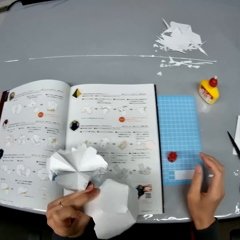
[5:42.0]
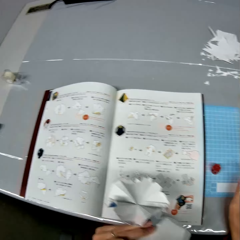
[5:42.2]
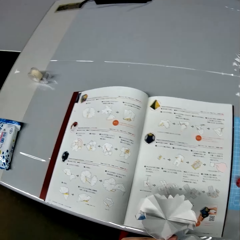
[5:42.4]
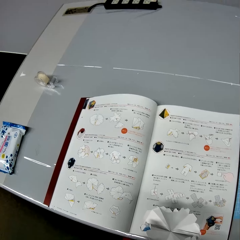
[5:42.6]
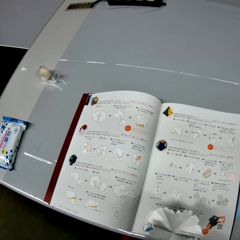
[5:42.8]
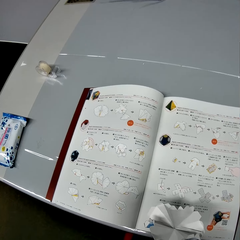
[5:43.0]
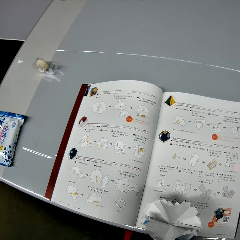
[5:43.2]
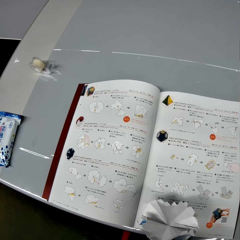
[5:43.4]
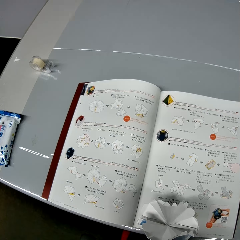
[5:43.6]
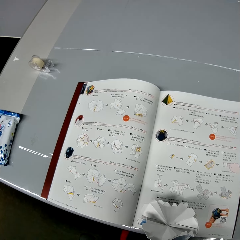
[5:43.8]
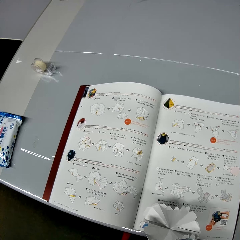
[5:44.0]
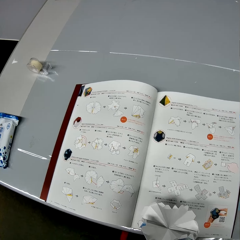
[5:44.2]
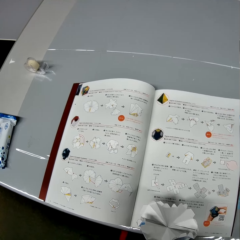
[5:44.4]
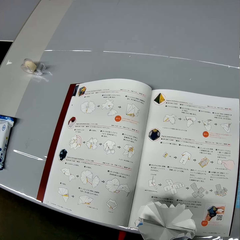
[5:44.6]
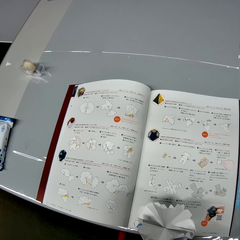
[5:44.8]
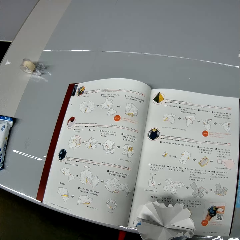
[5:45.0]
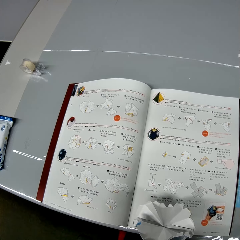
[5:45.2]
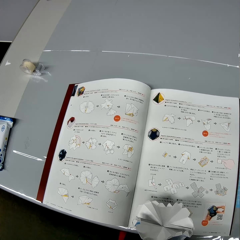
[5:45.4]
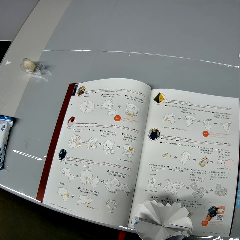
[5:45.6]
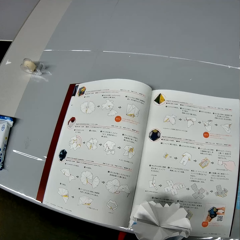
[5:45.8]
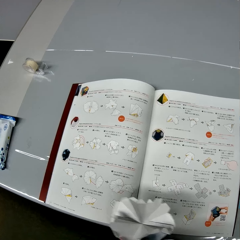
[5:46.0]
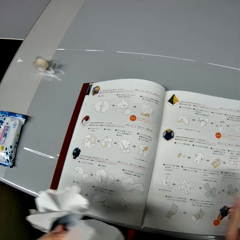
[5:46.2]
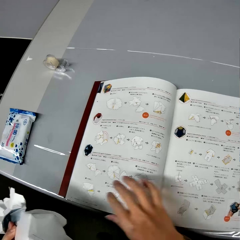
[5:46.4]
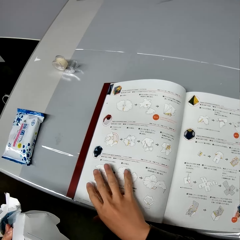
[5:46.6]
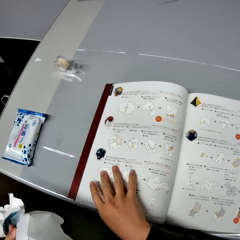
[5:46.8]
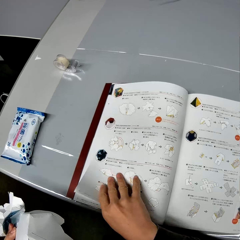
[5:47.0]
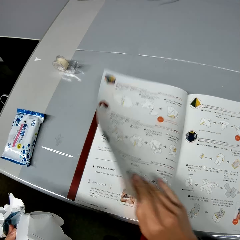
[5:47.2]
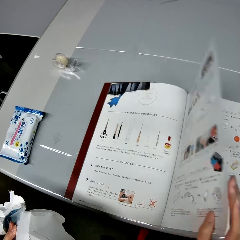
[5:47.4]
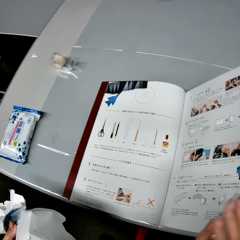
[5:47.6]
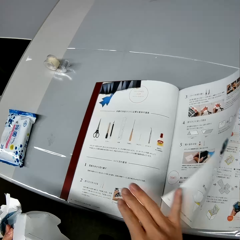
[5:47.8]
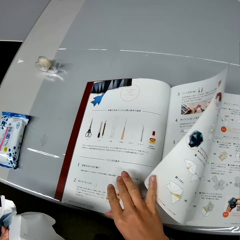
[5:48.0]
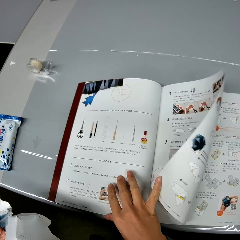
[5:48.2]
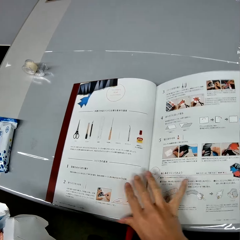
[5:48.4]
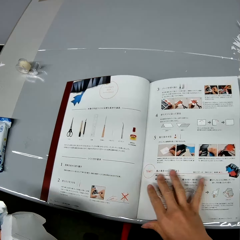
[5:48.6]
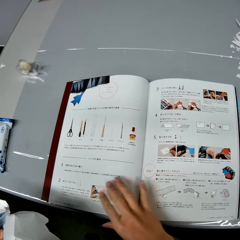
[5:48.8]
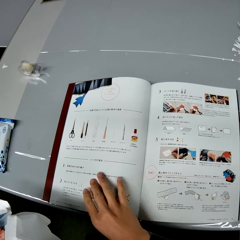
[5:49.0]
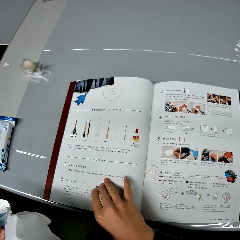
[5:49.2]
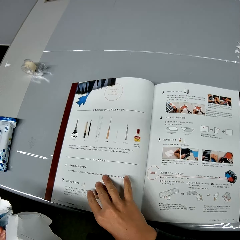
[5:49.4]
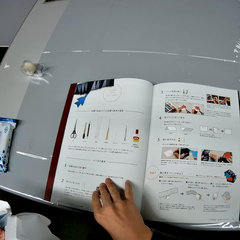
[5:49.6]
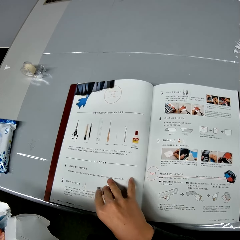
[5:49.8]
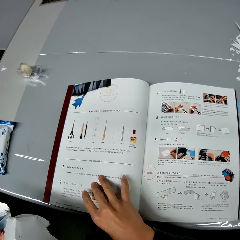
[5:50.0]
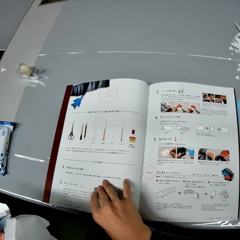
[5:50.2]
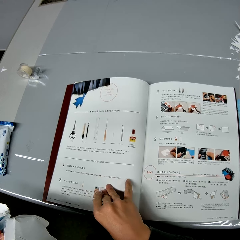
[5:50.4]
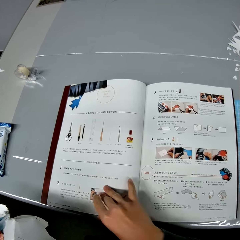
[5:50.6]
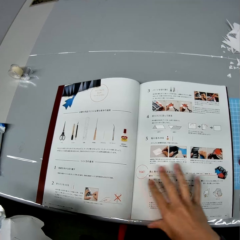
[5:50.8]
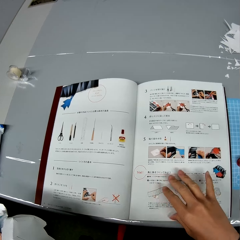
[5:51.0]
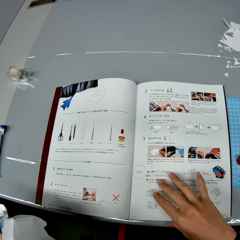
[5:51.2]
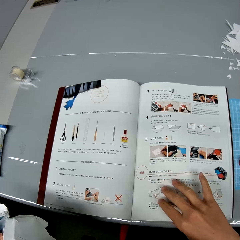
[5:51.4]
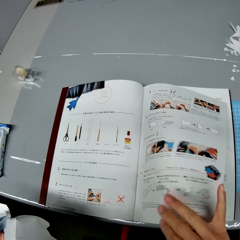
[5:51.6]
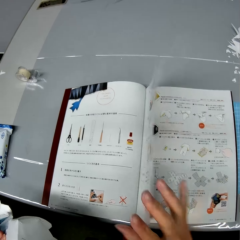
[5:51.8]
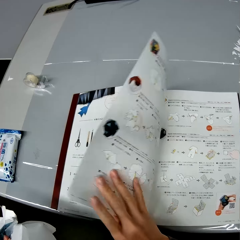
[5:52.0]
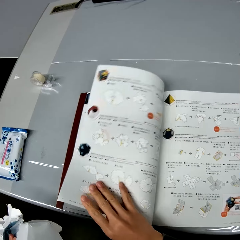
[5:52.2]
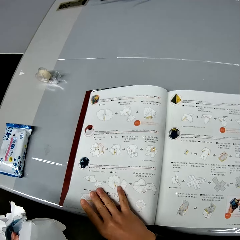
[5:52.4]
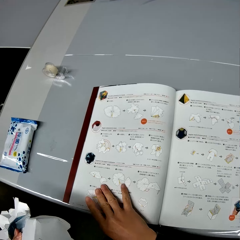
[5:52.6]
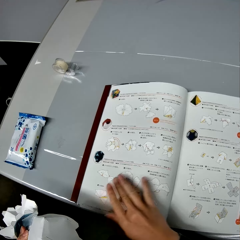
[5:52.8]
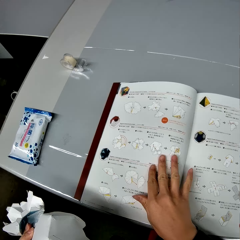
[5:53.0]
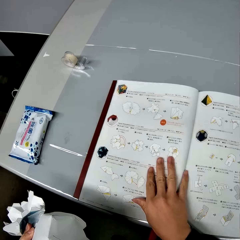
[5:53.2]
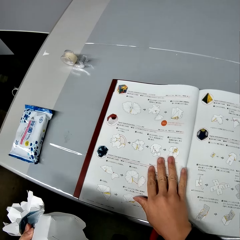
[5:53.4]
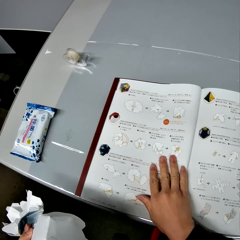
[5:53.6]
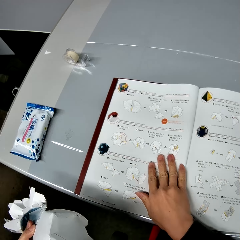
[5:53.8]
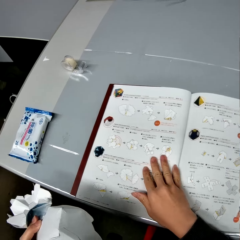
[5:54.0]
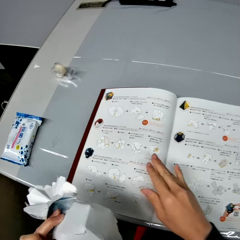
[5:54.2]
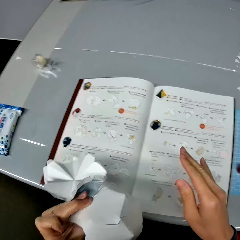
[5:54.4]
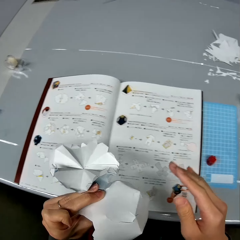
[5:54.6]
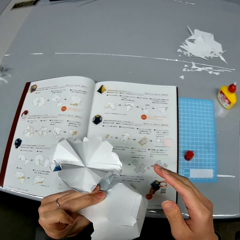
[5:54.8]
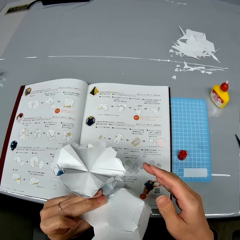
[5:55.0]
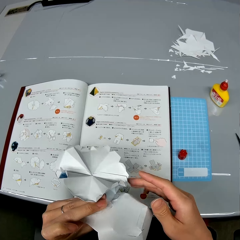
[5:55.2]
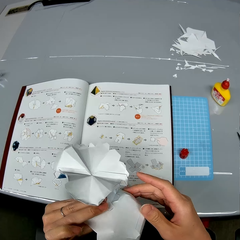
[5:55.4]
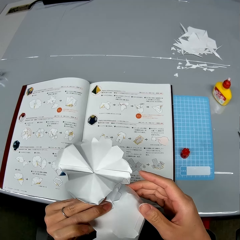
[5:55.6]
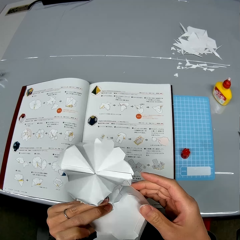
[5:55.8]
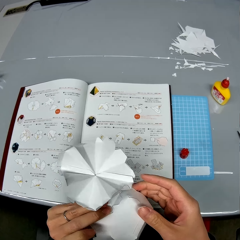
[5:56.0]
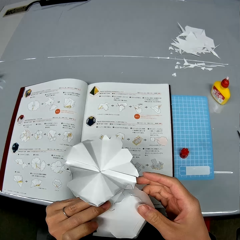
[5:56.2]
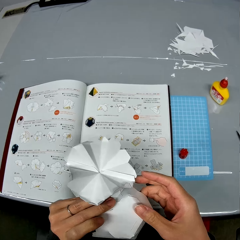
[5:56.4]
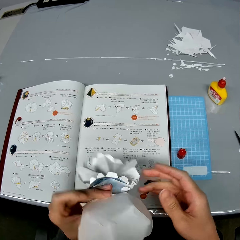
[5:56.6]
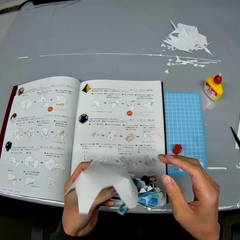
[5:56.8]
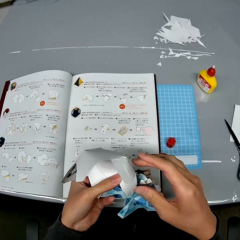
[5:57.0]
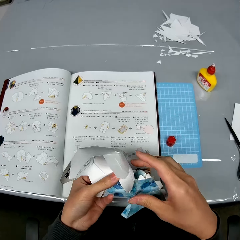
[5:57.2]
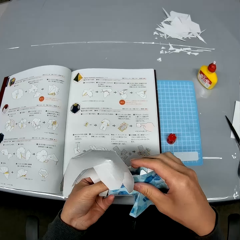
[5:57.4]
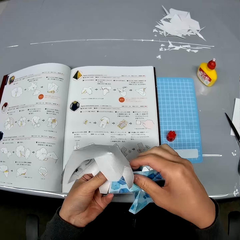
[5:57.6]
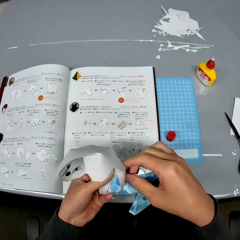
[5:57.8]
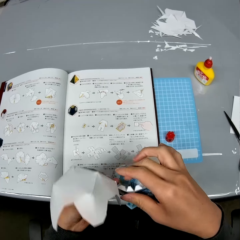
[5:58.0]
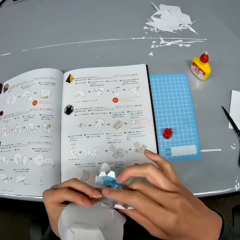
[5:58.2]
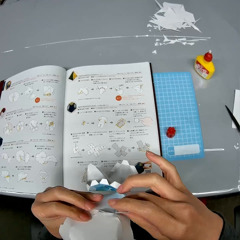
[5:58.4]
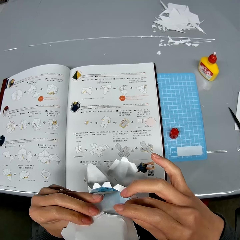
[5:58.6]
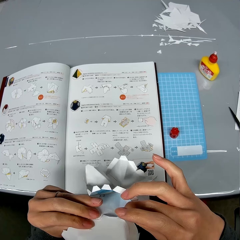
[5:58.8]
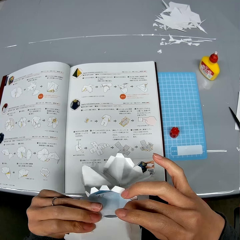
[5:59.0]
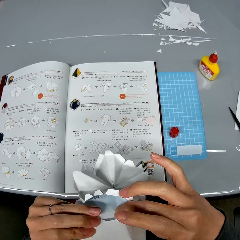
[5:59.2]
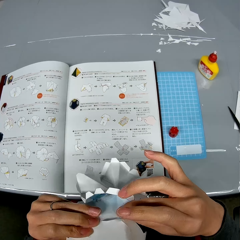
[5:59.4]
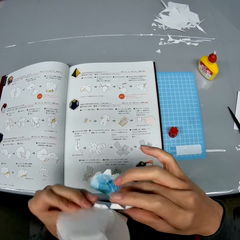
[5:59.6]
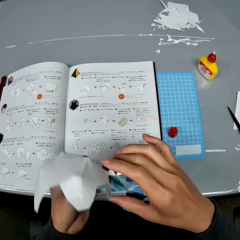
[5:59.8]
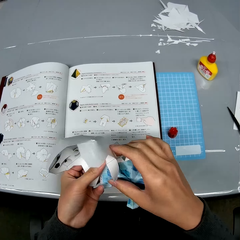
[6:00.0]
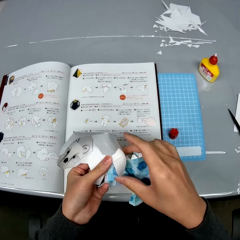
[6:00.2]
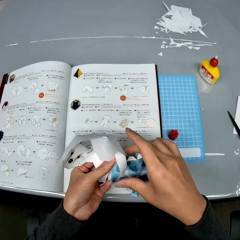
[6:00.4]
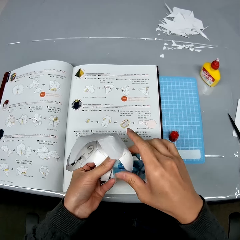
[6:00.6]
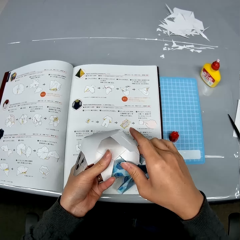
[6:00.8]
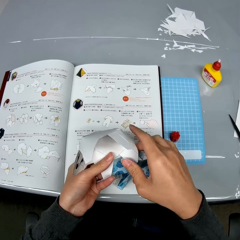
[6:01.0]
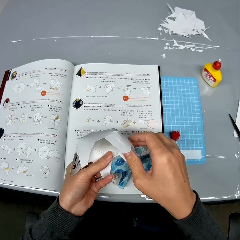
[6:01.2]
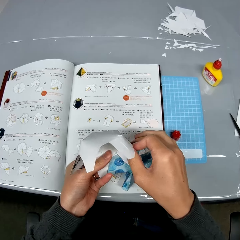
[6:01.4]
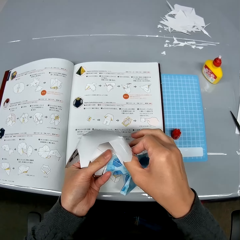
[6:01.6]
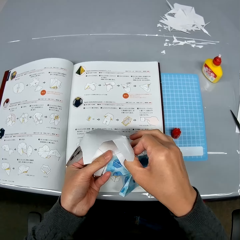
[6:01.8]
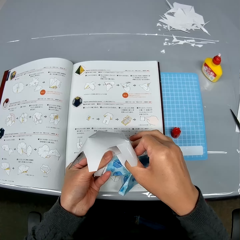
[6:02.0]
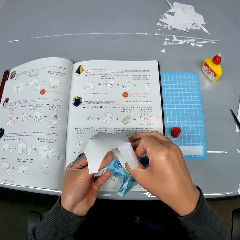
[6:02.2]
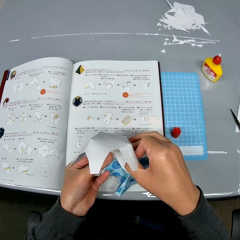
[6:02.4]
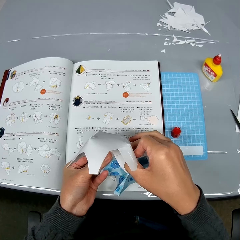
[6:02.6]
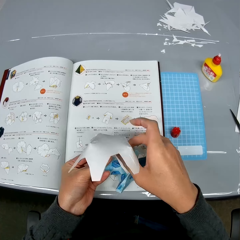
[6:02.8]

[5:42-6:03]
The camera wearer goes through the manual or book on the table. She turns to the previous page of the manual. She turns to the next page of the manual. She reads from the book. She looks at the paper crafts in her hands. She adjusts the paper crafts in her hands.

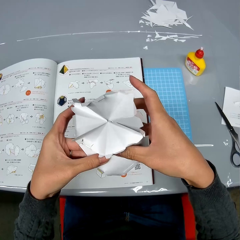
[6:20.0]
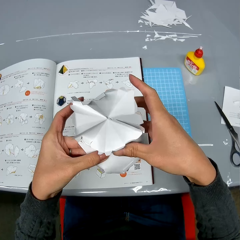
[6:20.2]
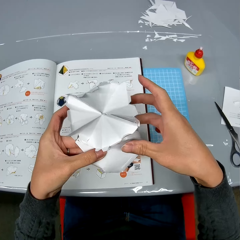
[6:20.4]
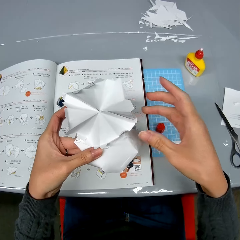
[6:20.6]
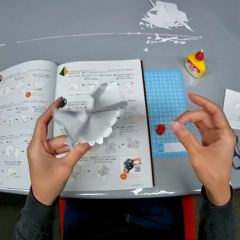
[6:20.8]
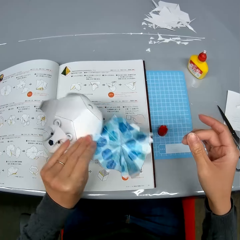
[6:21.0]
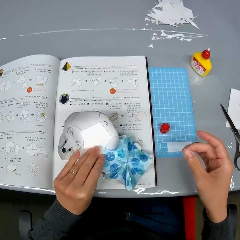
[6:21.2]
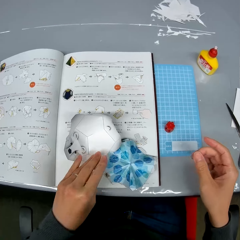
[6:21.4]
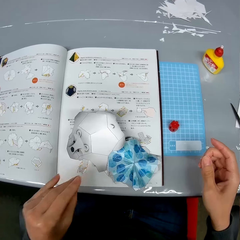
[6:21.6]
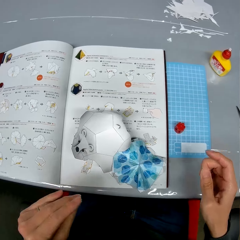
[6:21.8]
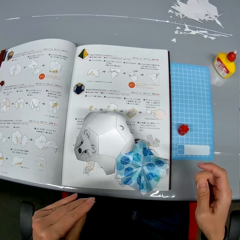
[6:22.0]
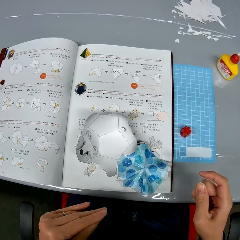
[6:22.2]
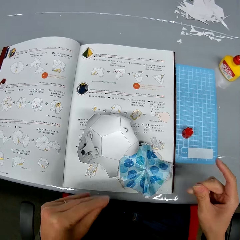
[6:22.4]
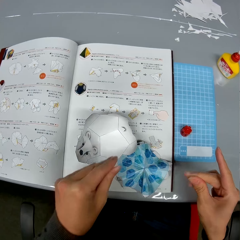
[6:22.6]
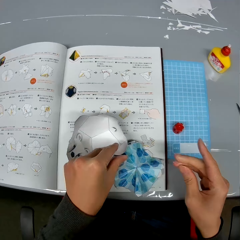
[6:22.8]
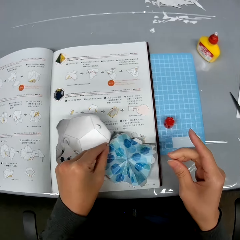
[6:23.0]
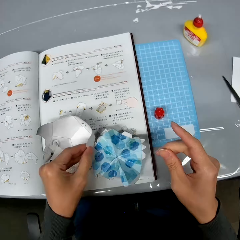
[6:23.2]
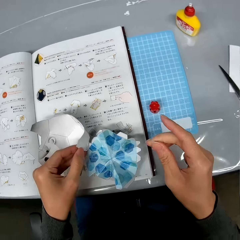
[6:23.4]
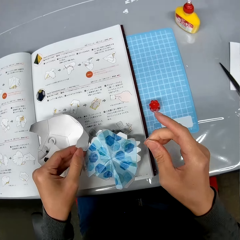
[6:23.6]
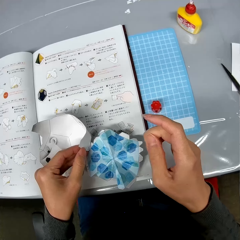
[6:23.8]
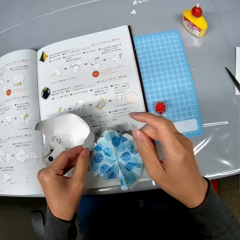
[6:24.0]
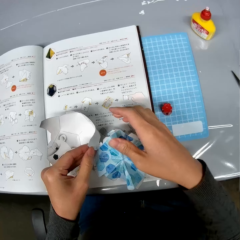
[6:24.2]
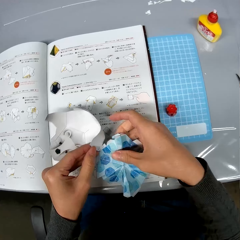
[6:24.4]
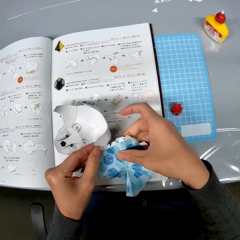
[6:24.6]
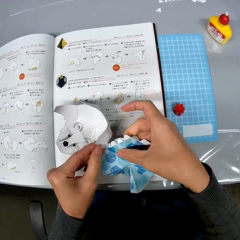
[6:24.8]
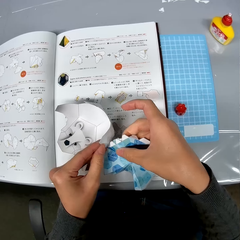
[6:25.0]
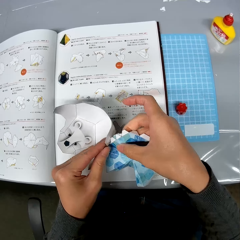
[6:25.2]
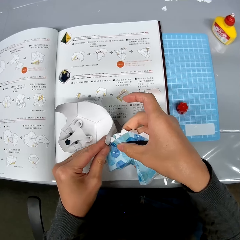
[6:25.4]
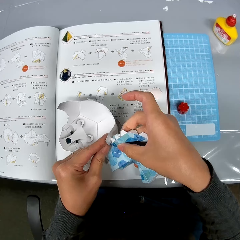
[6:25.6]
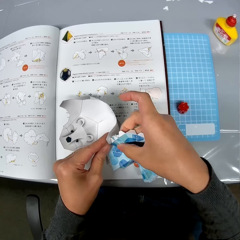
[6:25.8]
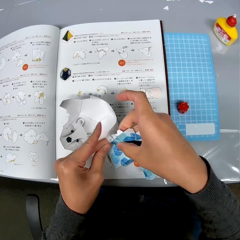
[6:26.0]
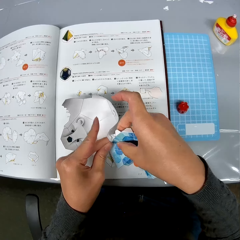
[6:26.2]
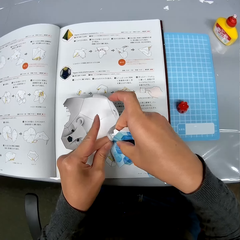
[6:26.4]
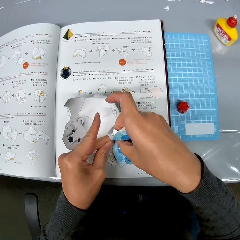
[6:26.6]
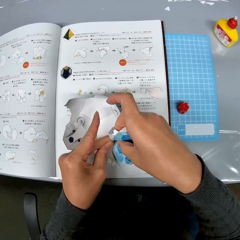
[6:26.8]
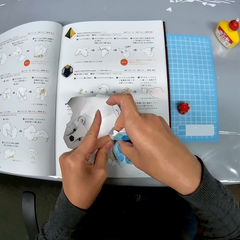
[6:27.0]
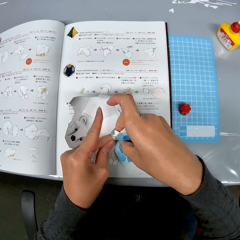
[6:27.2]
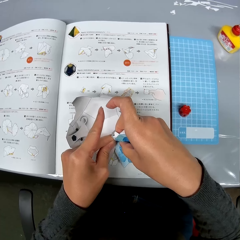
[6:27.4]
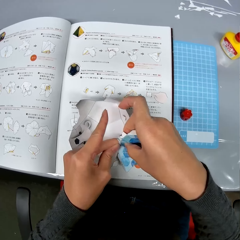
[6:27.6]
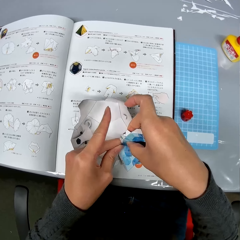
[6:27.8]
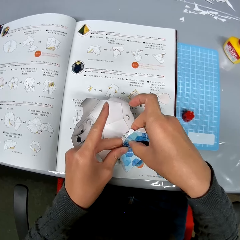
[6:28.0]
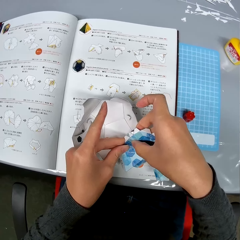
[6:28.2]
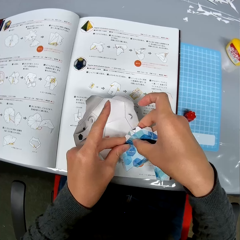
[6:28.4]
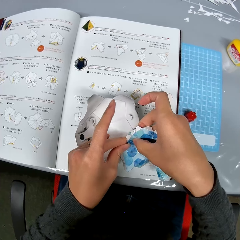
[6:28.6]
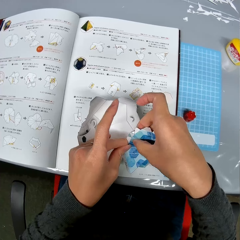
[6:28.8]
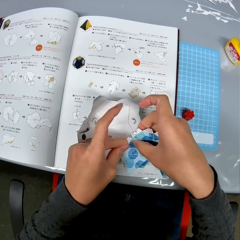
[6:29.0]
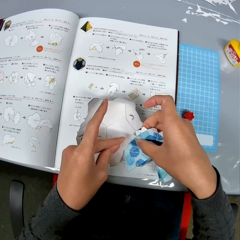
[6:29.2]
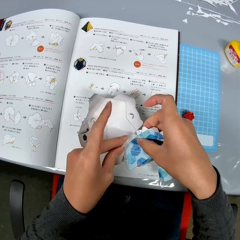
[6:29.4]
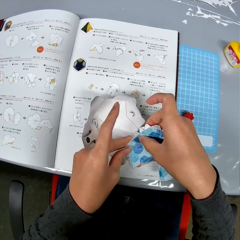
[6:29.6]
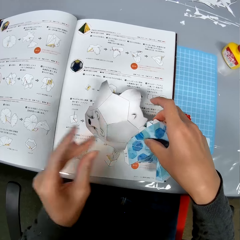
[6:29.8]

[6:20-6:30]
The camera wearer drops the paper crafts on the manual. She puts together the craft papers. She adjusts the paper crafts in her hands.
